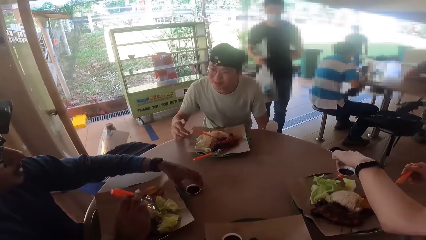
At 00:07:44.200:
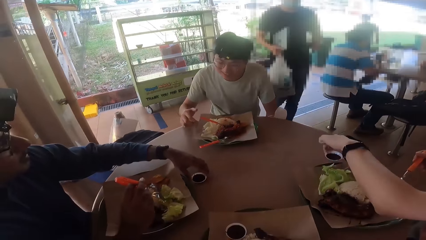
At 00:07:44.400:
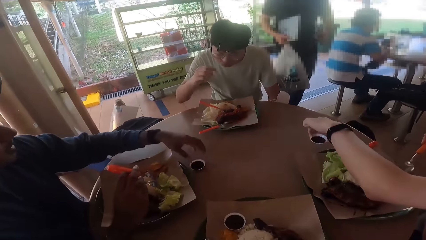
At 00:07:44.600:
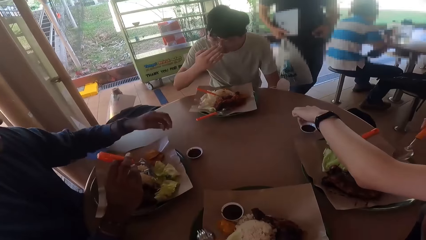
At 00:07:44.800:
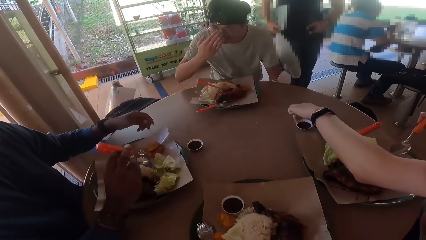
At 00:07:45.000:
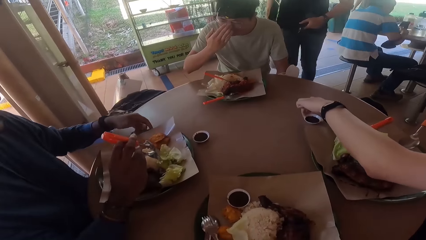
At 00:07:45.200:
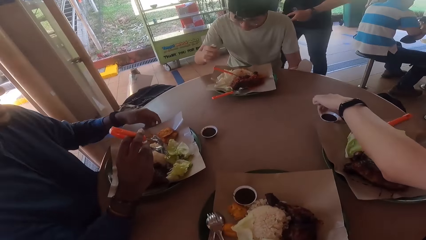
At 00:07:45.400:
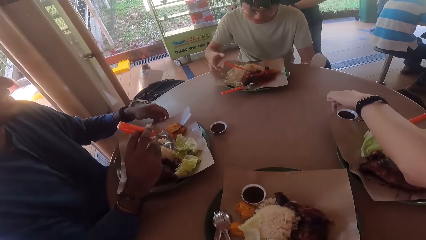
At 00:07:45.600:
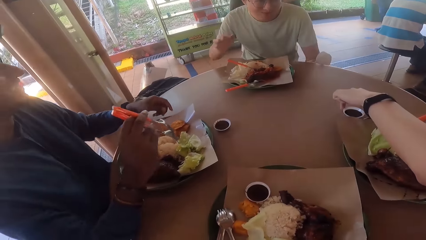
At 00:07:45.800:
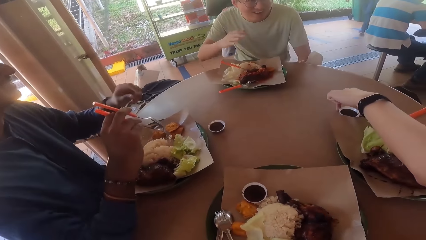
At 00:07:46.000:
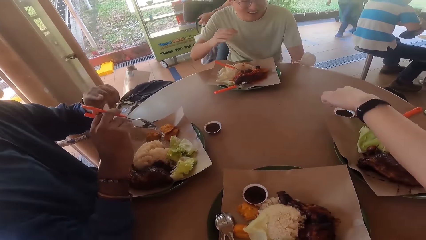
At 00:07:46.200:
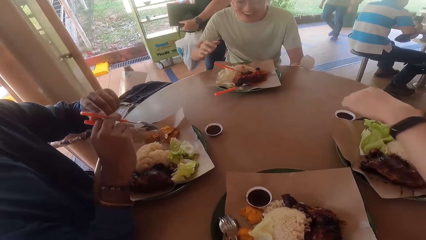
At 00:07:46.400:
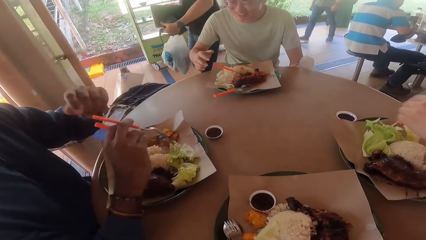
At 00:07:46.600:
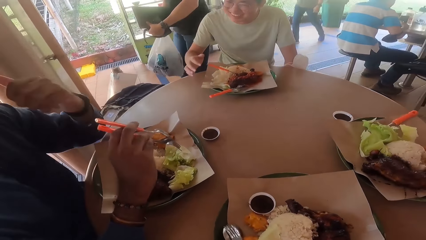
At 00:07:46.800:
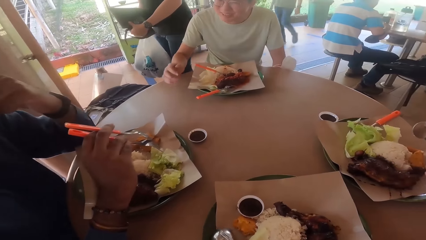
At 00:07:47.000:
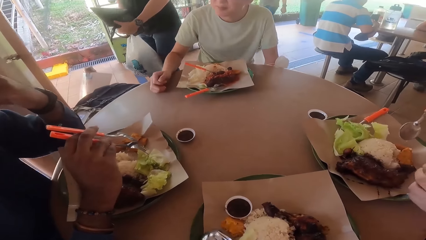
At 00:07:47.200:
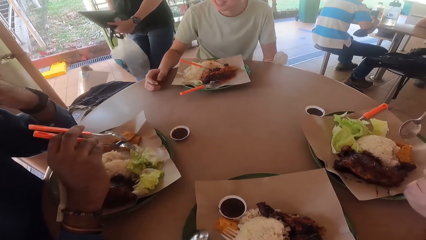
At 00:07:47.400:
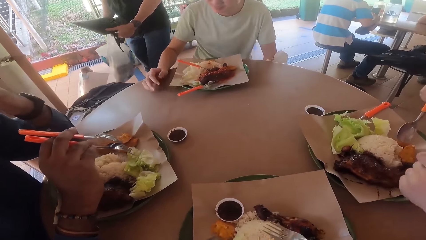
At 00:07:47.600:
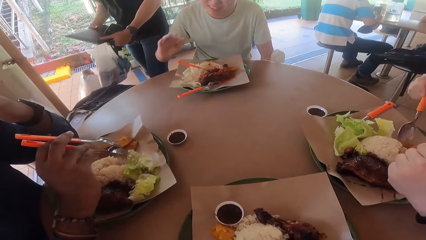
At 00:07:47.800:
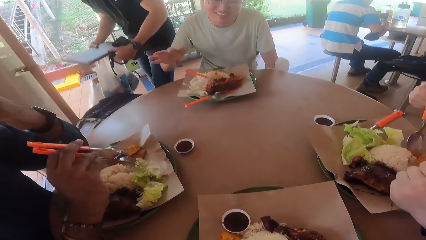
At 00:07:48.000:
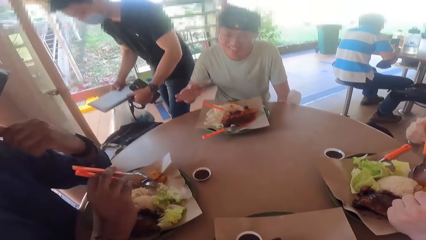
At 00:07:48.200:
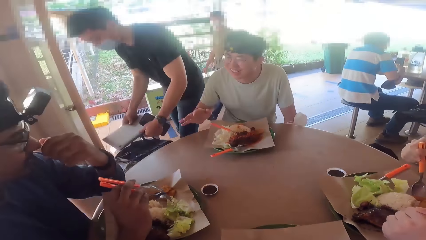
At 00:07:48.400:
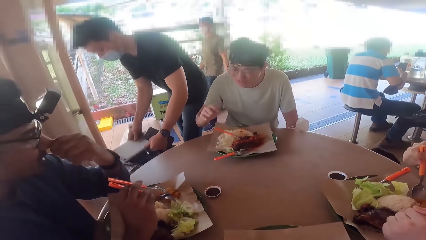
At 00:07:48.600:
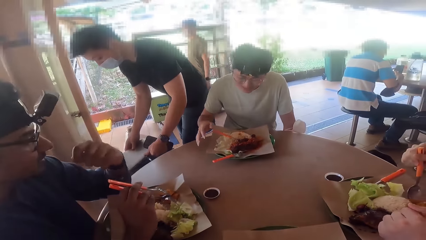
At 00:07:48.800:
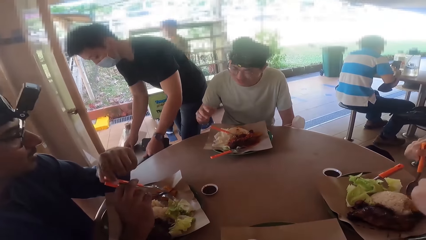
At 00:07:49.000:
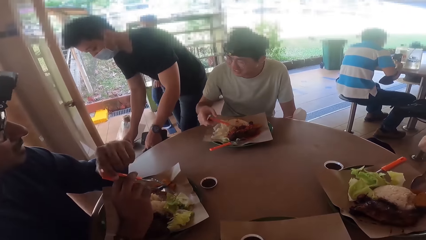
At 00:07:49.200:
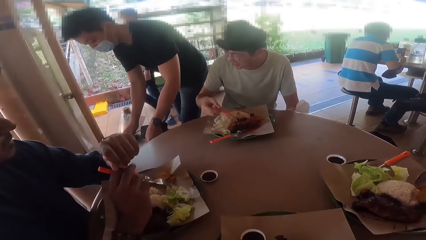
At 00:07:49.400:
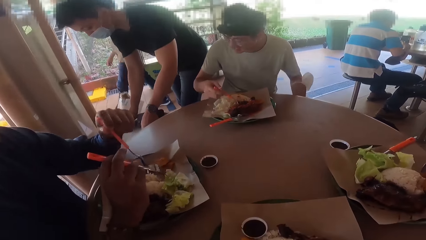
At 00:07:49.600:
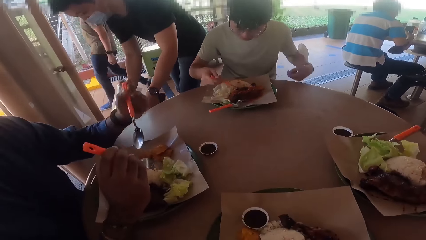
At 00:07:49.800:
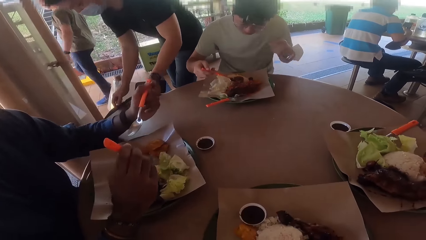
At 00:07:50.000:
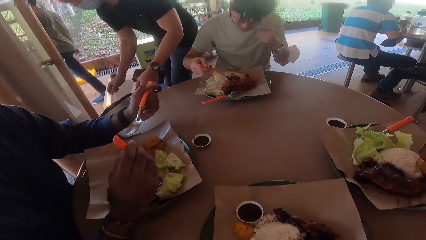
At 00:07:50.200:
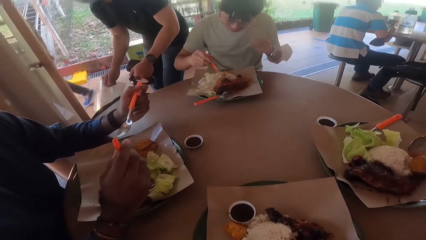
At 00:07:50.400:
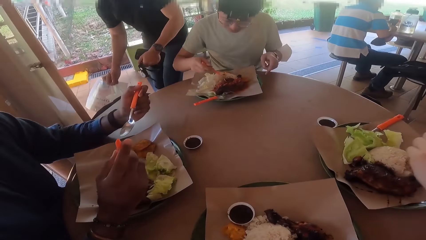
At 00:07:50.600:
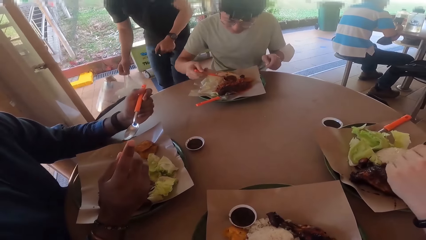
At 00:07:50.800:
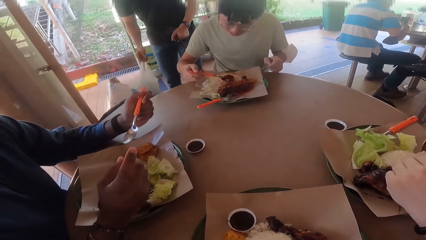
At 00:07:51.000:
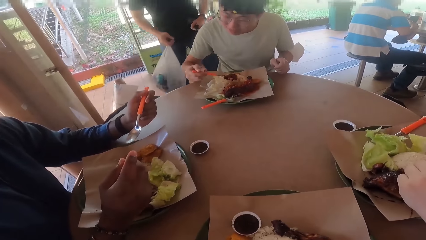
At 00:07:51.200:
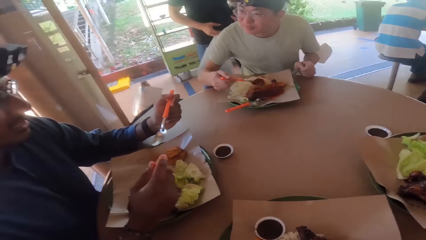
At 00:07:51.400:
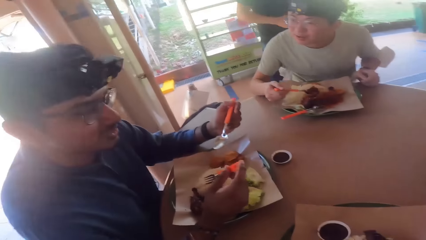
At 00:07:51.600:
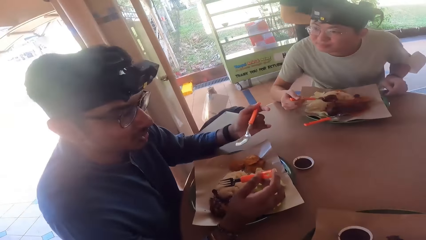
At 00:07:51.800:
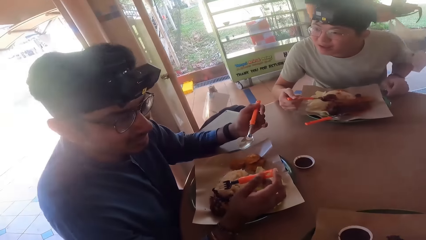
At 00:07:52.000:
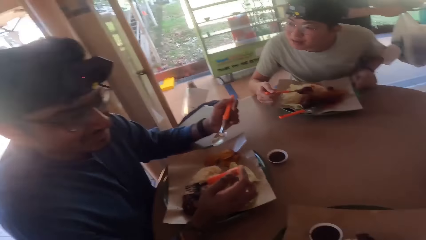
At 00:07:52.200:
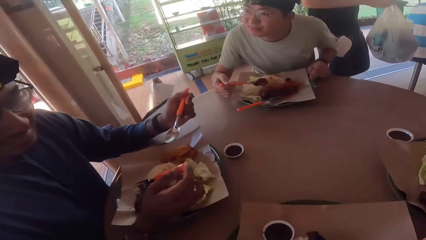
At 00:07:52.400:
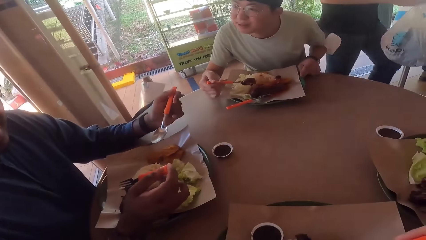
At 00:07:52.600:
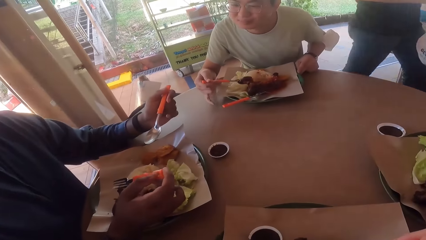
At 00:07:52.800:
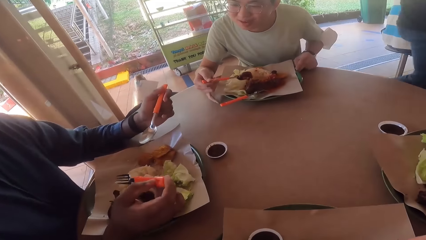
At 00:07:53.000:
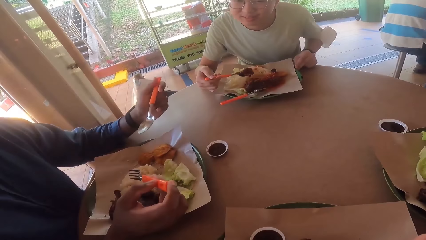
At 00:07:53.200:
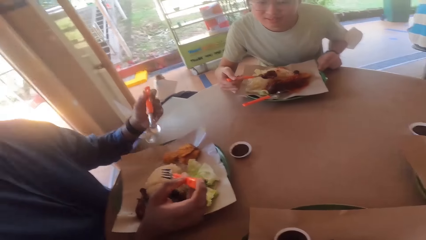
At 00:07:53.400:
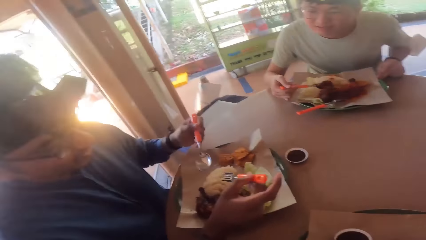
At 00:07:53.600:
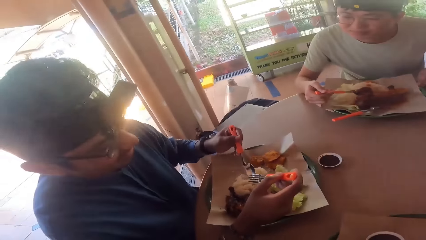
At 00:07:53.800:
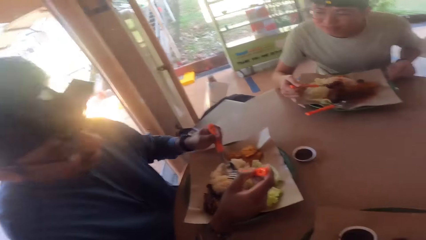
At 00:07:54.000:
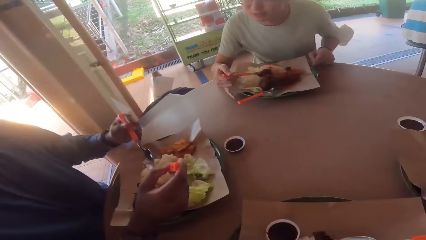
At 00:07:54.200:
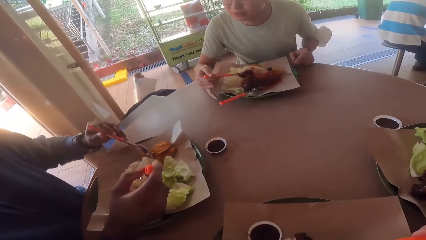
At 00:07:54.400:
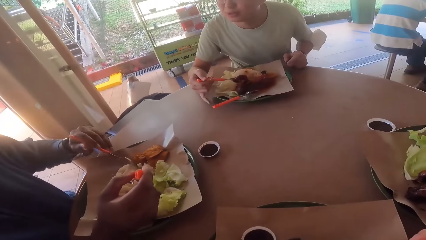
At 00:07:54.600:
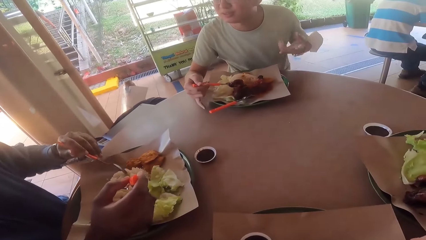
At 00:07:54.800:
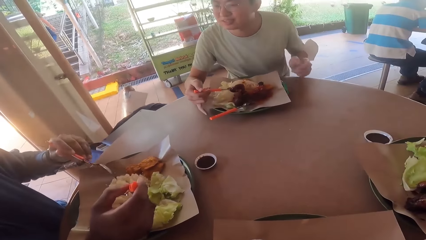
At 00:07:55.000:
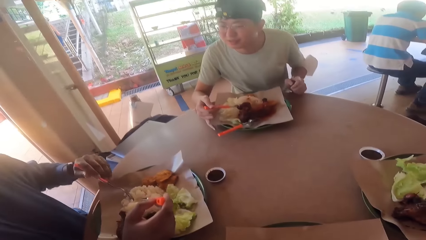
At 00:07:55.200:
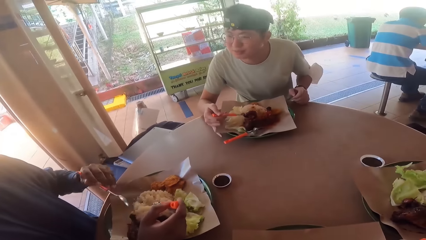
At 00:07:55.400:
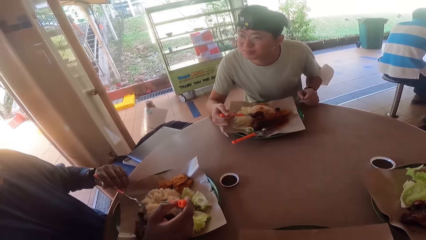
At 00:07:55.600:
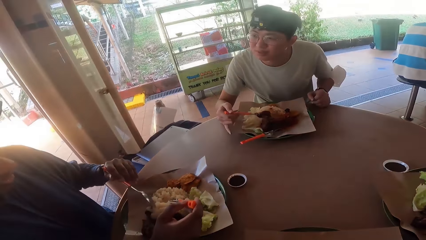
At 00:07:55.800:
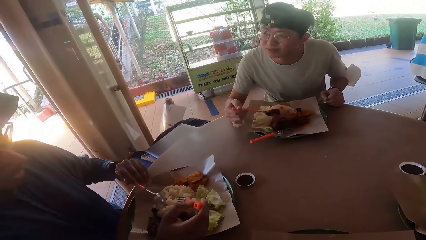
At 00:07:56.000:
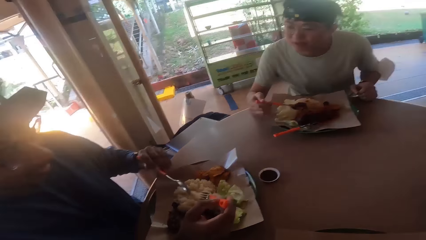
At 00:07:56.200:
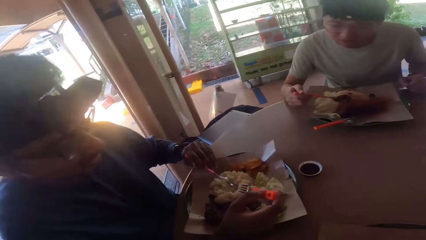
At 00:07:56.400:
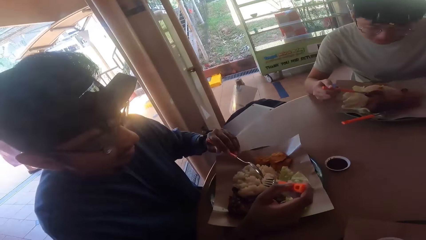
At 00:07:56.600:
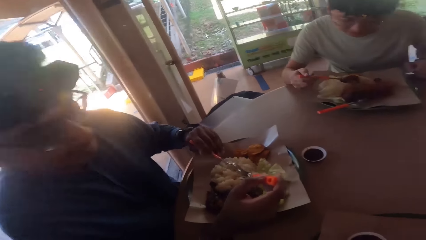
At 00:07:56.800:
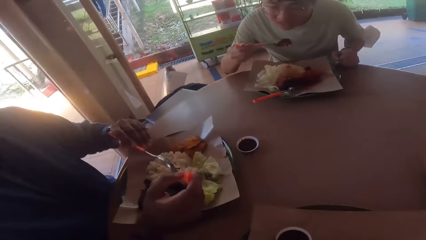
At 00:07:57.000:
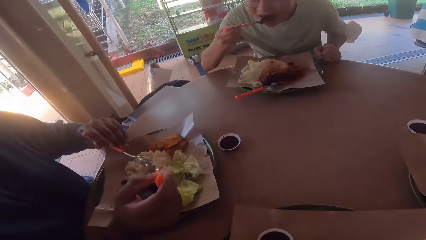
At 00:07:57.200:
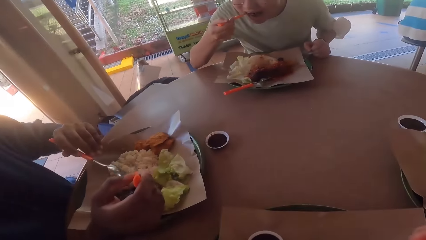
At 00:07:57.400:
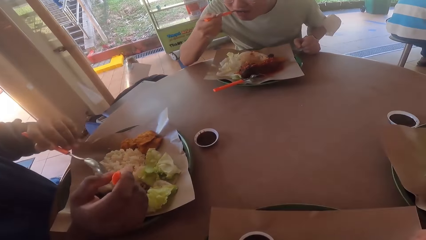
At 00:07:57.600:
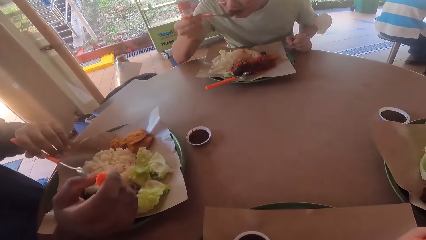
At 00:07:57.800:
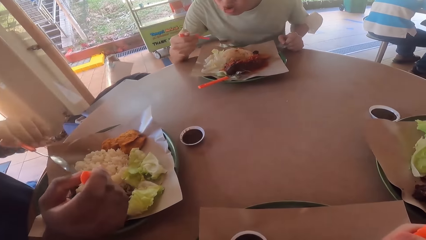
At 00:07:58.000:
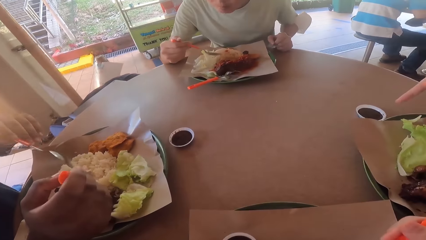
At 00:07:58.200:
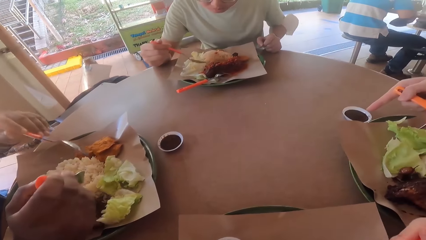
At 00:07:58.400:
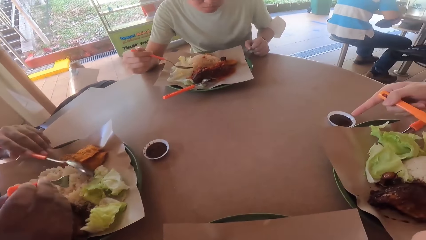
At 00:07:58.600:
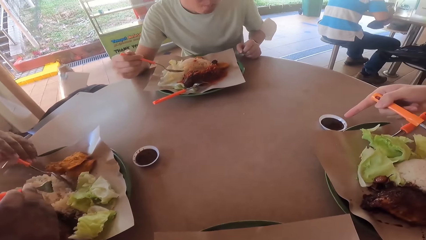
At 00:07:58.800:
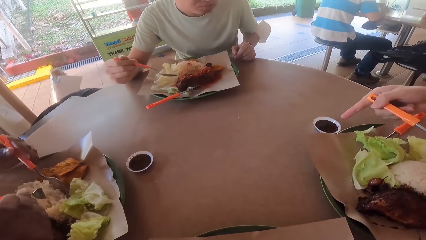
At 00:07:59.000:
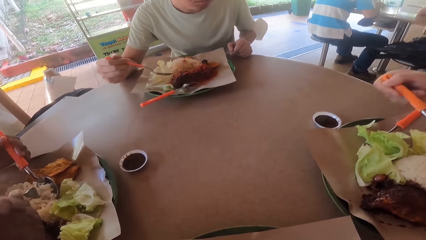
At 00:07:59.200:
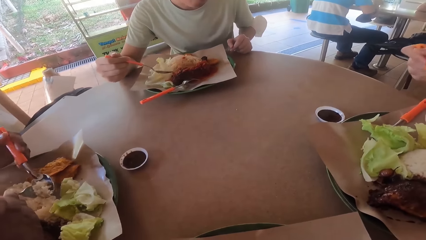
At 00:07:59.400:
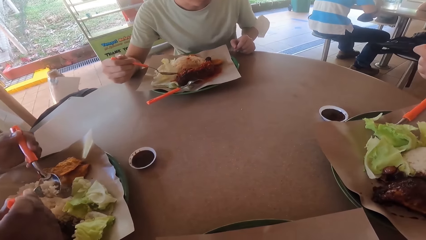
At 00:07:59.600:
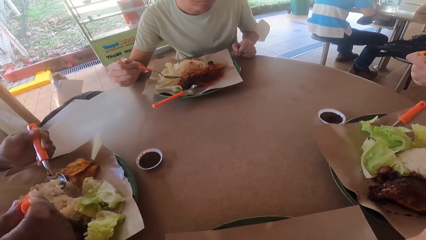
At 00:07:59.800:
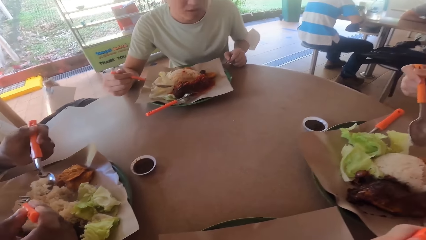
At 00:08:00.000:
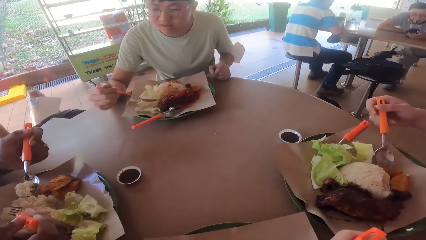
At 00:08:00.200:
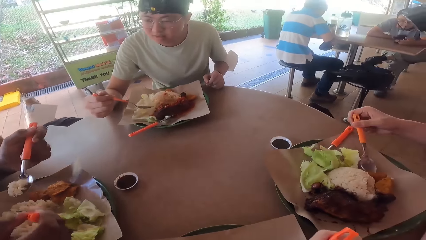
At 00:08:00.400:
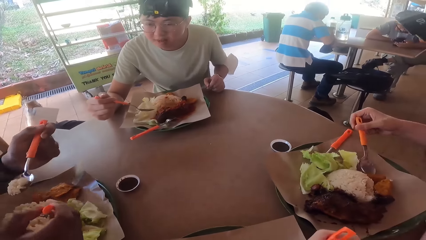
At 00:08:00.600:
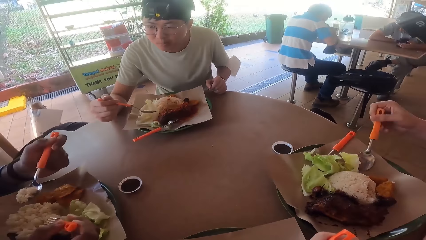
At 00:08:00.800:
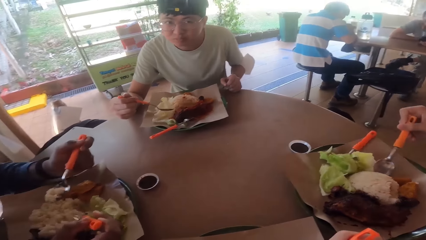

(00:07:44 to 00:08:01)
A man places a bowl on the table. Another man moves spices. He picks up the bowl on the table and places the bowl on the table. A third man eats food from his plate. The second man converses with the first man.
